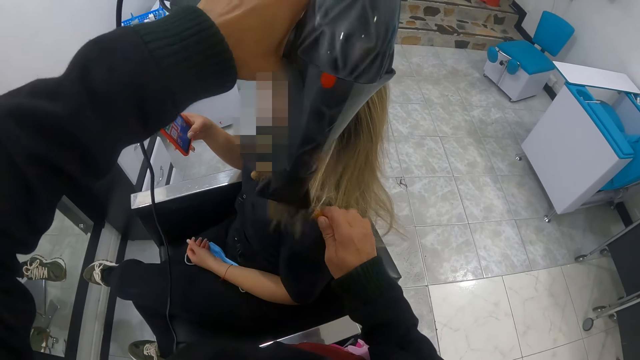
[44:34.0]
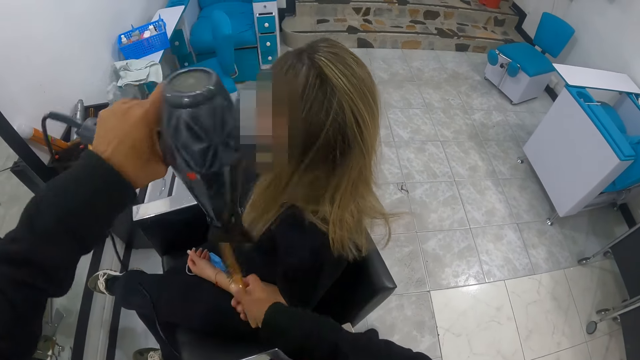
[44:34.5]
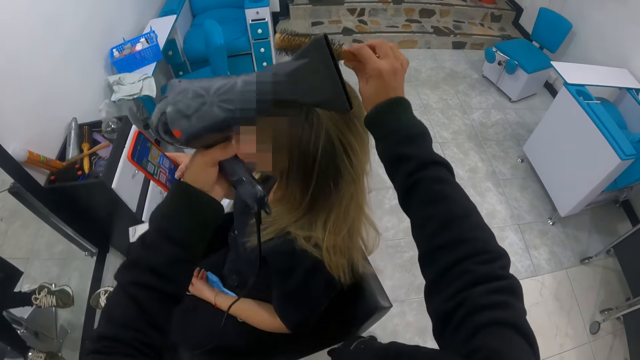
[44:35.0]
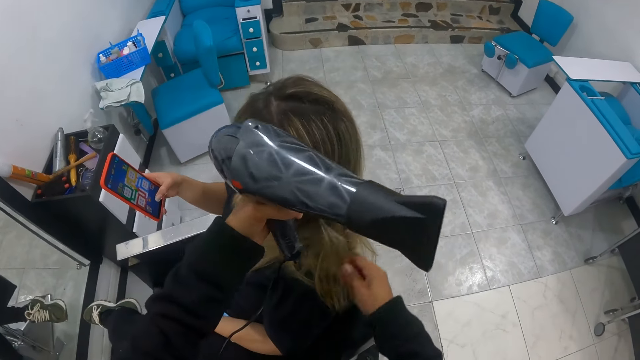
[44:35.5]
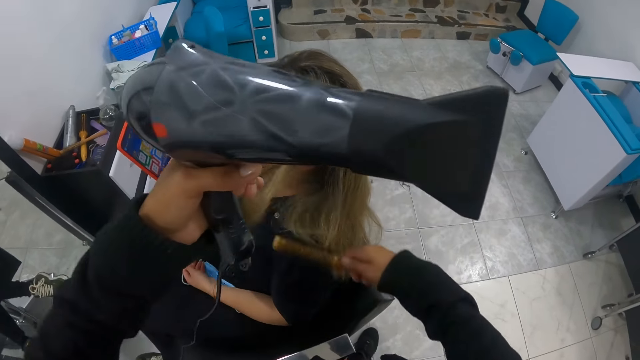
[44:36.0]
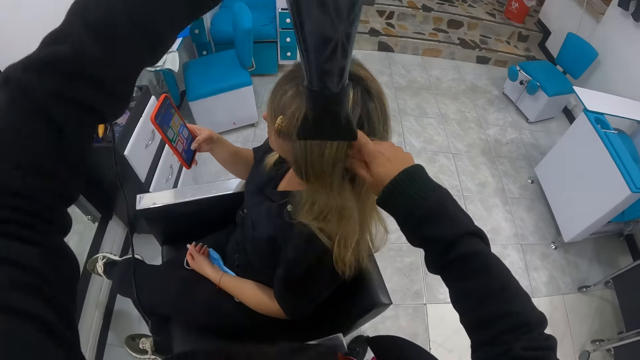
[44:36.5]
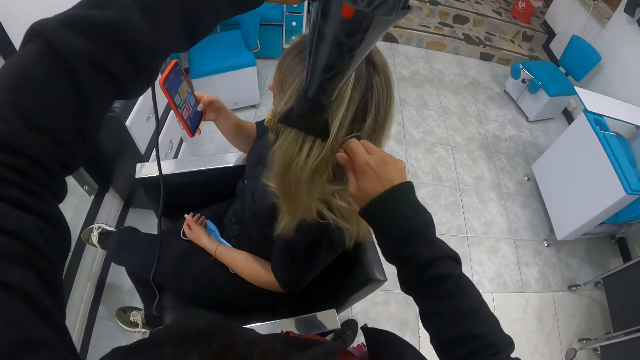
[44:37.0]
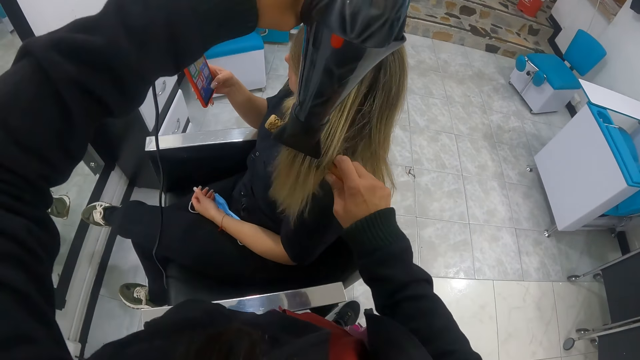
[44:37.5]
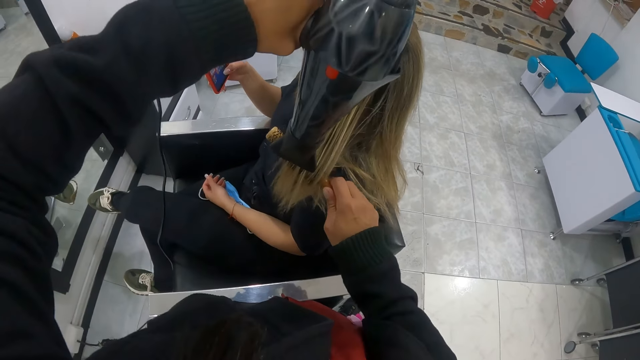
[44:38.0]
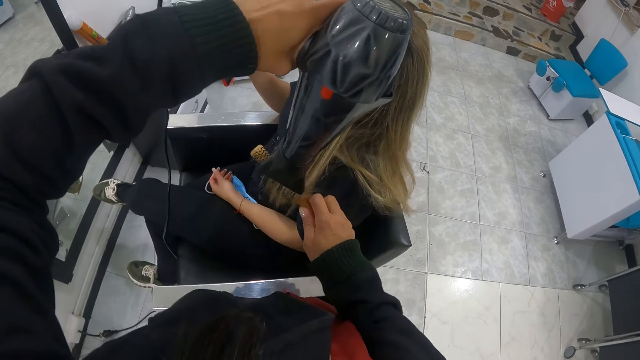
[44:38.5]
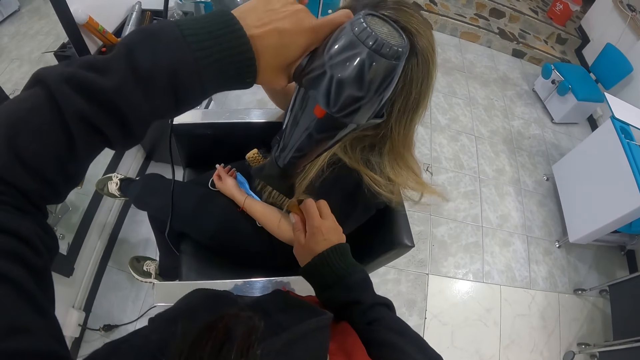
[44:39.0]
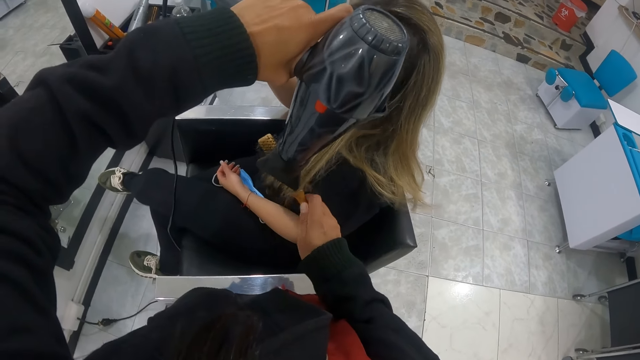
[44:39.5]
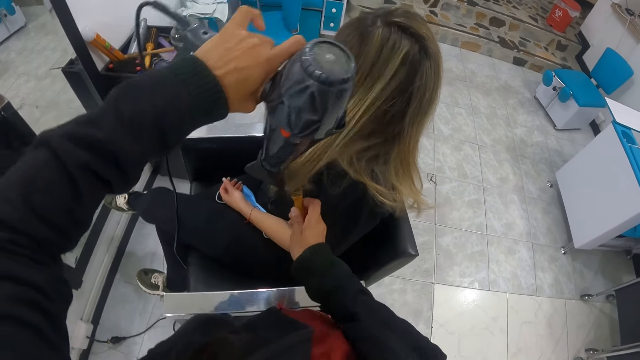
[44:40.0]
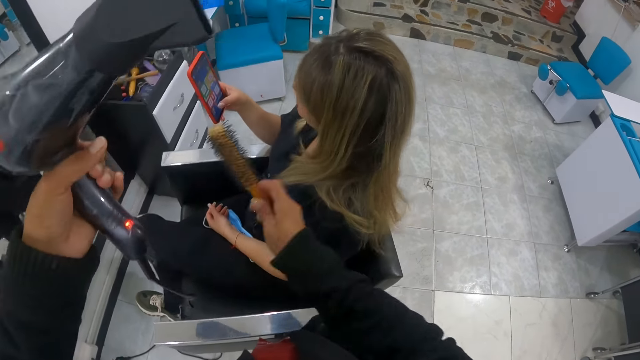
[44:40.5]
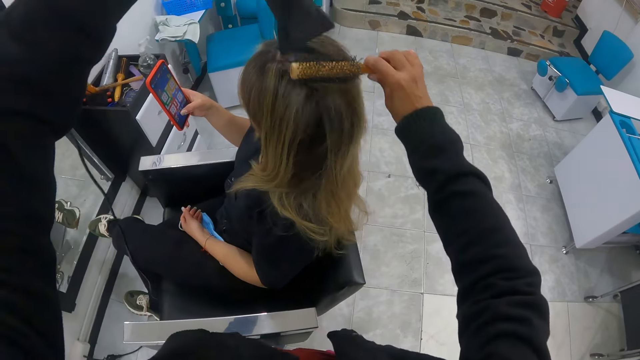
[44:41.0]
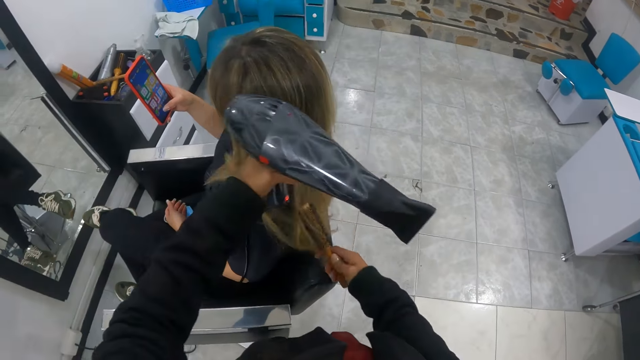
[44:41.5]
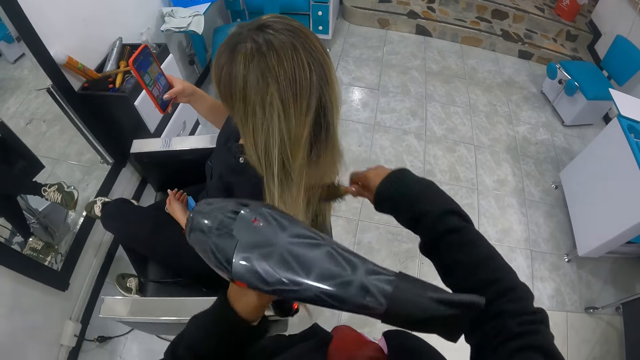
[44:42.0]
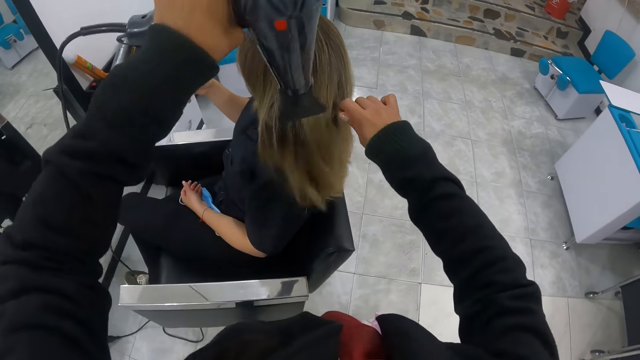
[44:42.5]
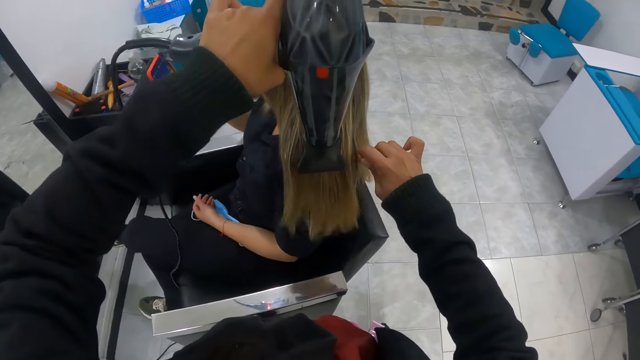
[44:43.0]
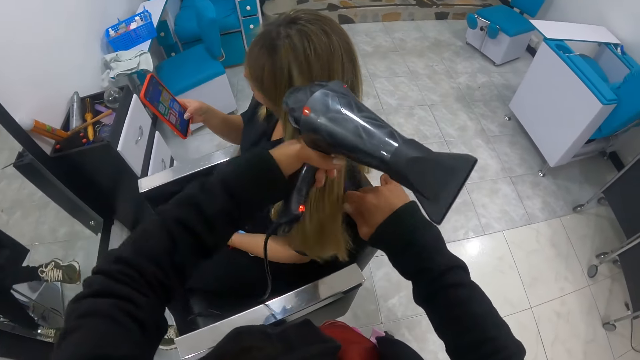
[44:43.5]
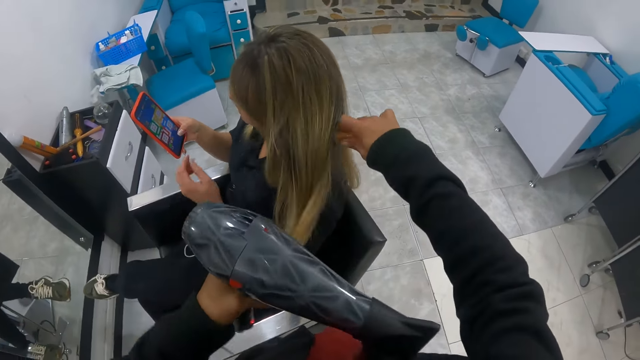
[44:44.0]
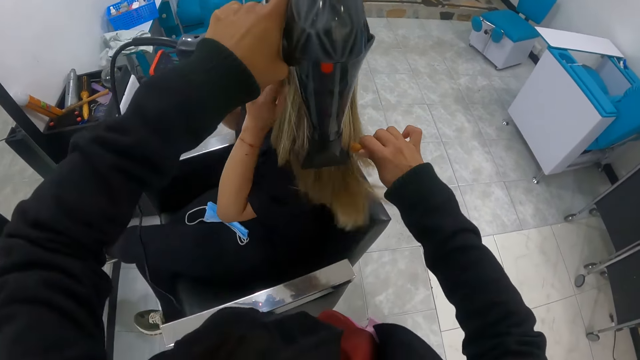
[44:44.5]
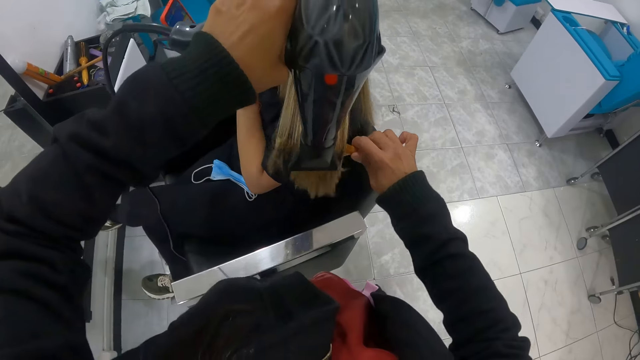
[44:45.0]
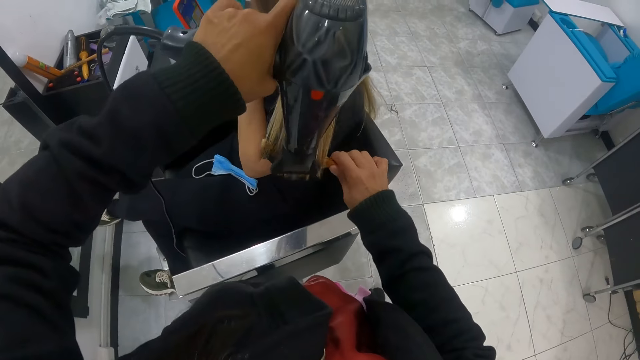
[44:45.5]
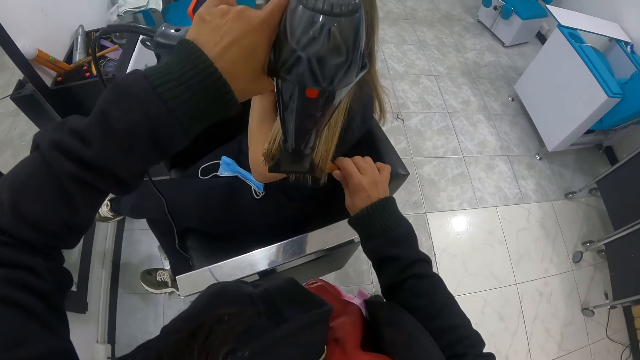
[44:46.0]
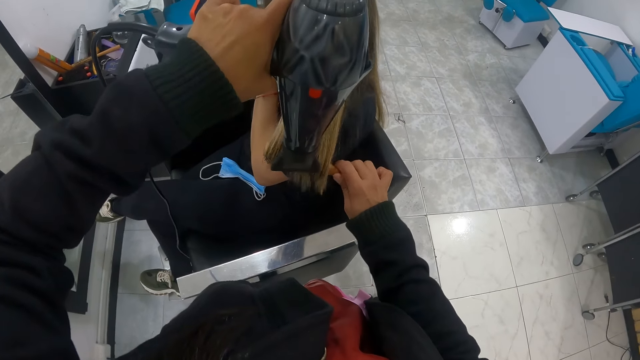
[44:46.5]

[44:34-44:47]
The camera wearer combs a person's hair. They straighten the person's hair with a blow dryer. They comb the person's hair. They straighten the person's hair with the blow dryer.

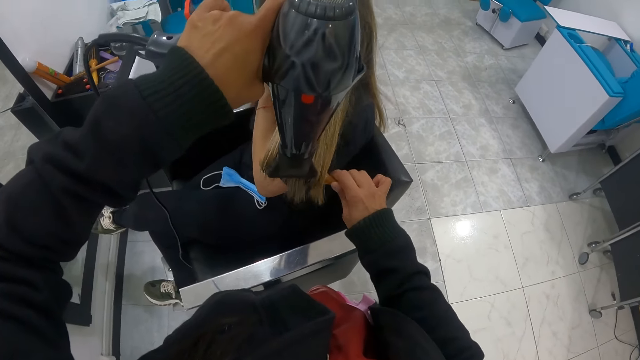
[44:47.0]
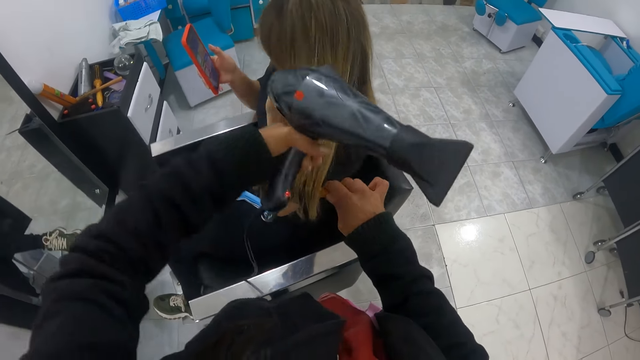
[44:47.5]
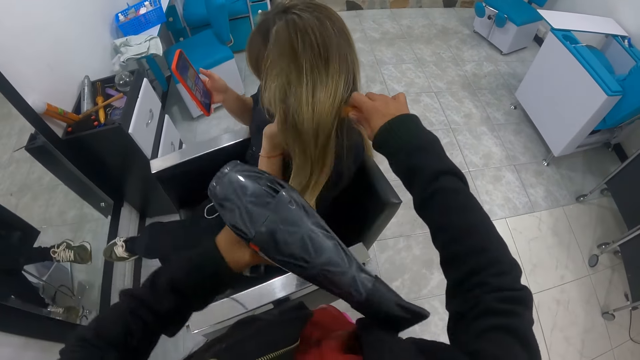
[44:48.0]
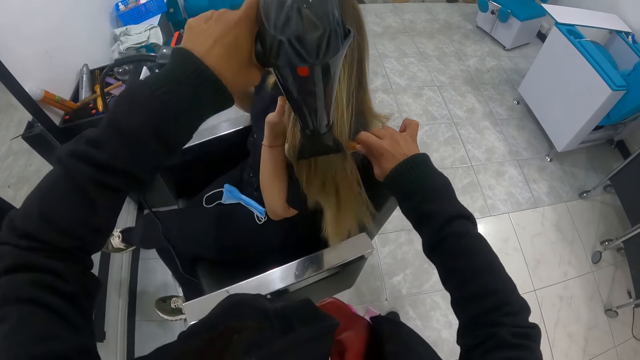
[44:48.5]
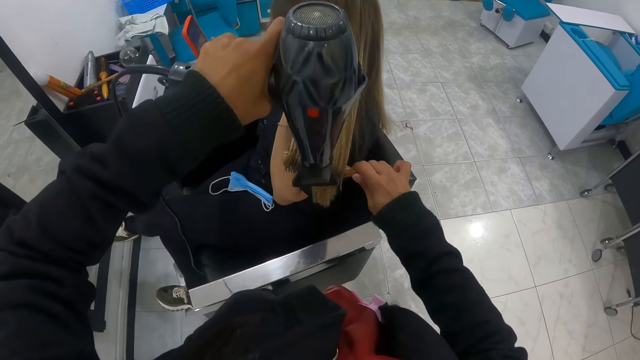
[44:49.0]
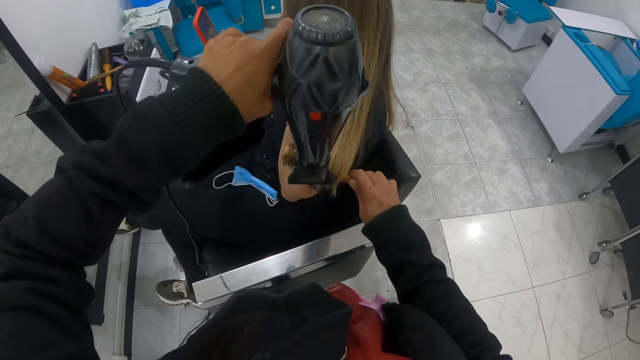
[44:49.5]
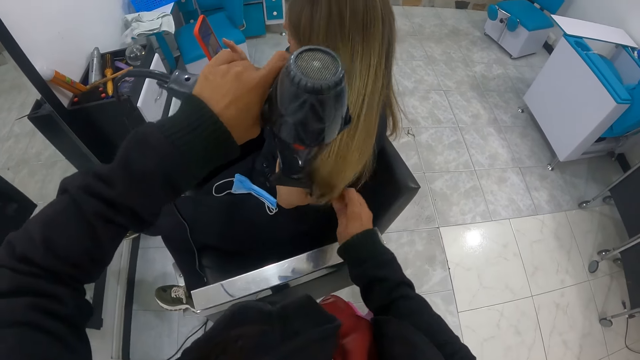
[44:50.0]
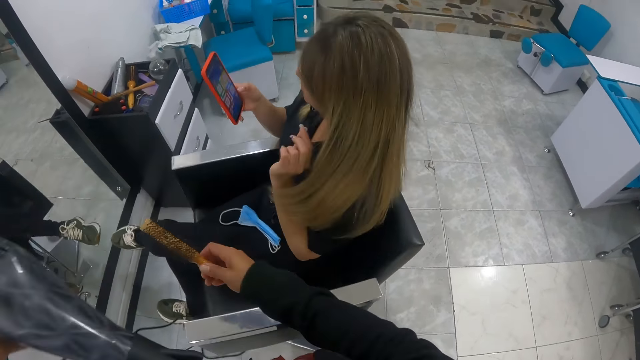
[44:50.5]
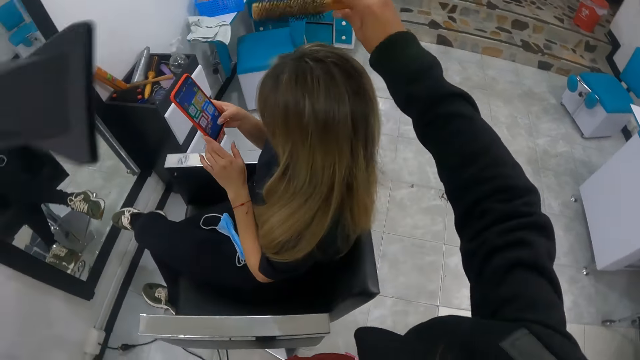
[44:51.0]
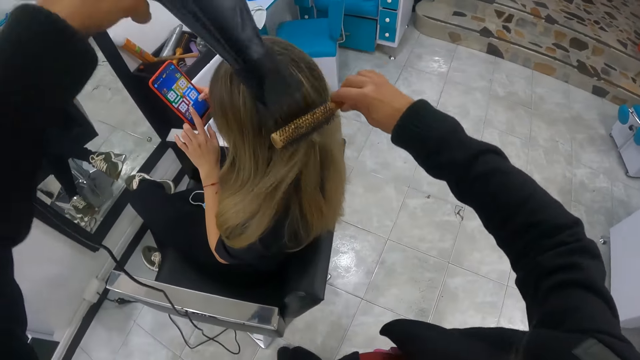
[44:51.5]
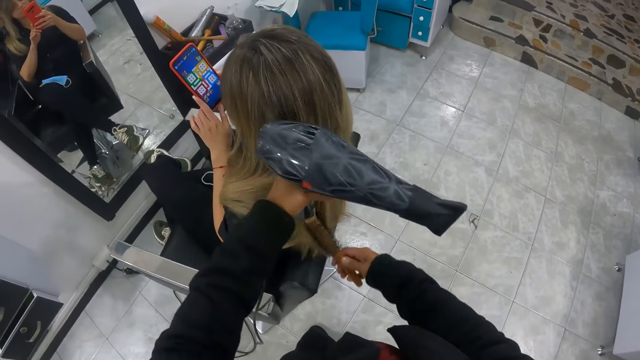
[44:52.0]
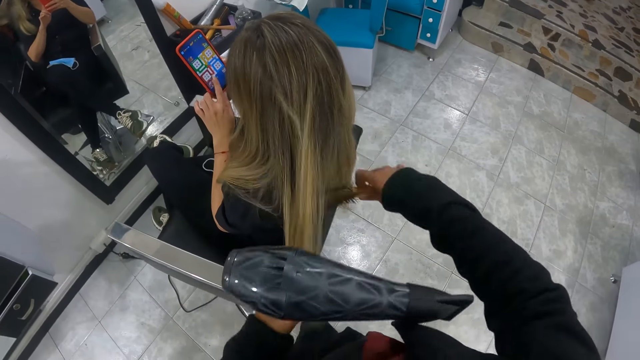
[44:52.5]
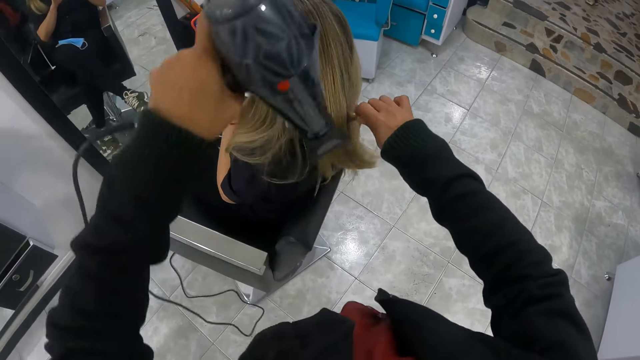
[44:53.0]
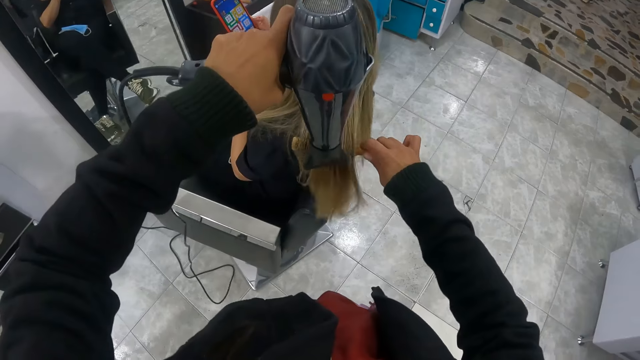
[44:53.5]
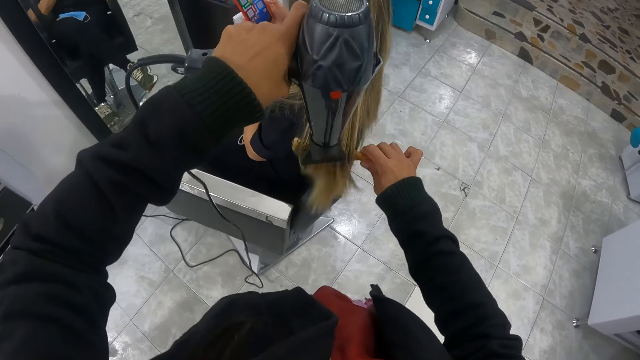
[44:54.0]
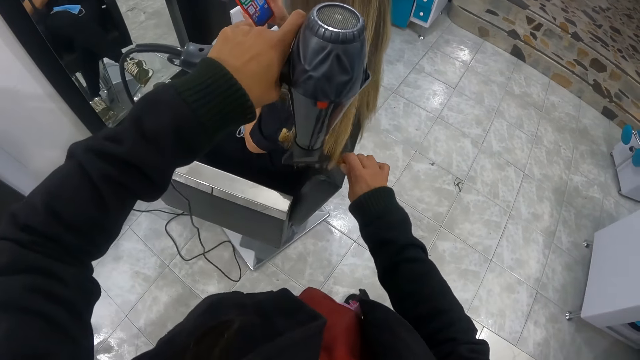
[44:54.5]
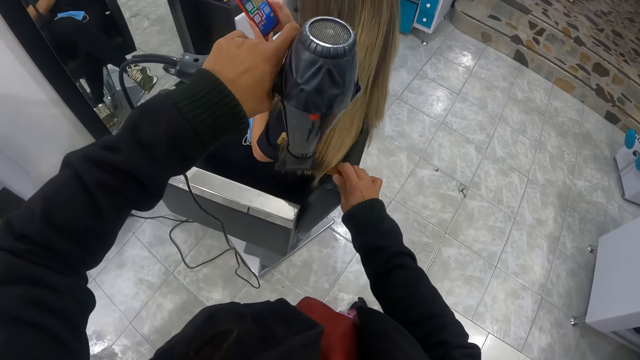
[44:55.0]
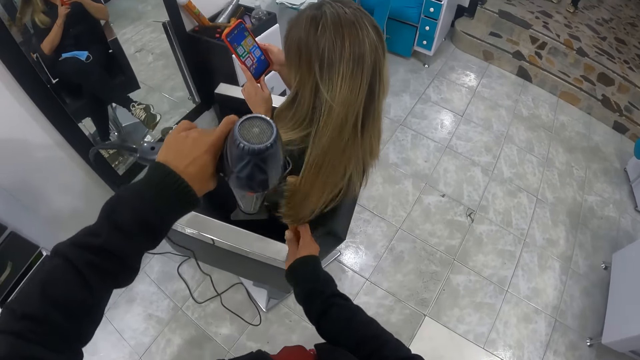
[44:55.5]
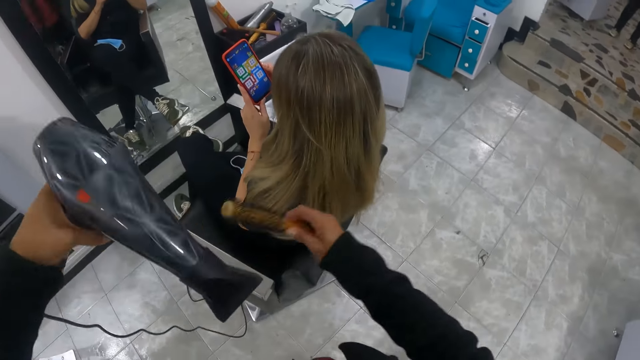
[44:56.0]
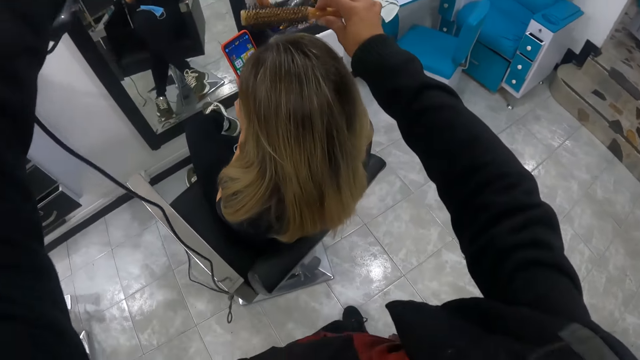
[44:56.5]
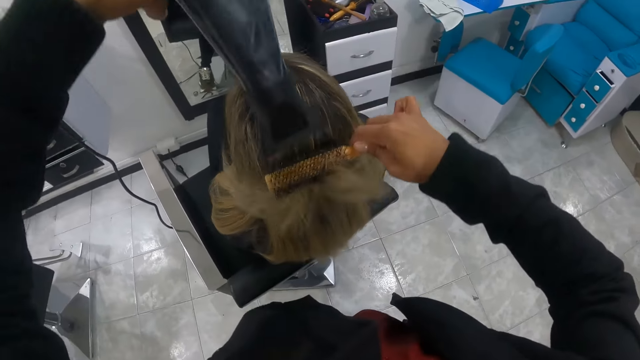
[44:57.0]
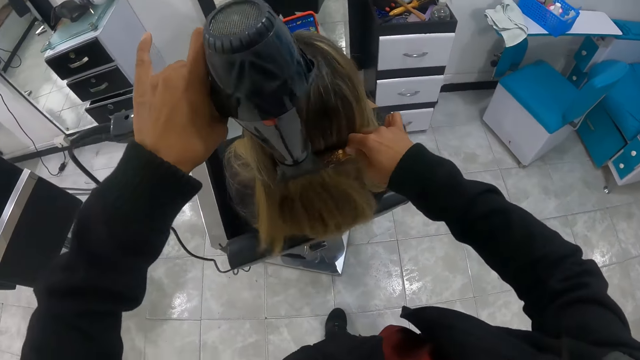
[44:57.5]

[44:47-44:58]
The camera wearer combs a person's hair. They straighten the person's hair with the blow dryer.
